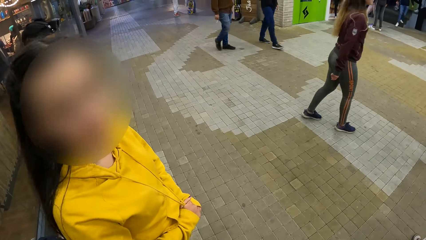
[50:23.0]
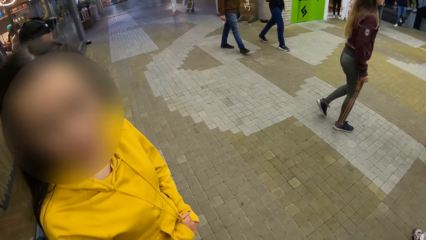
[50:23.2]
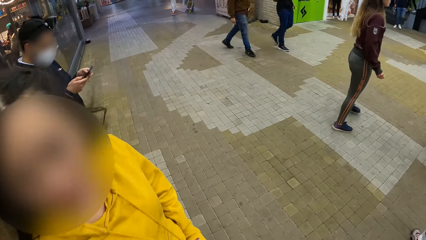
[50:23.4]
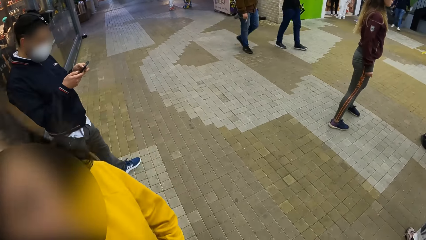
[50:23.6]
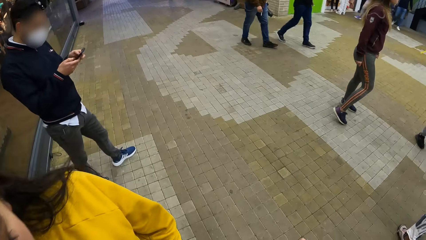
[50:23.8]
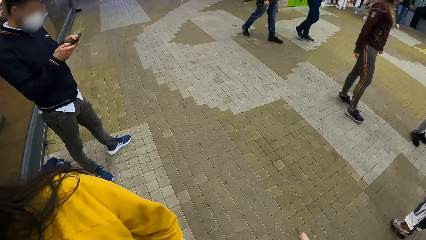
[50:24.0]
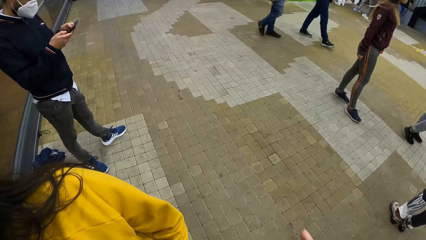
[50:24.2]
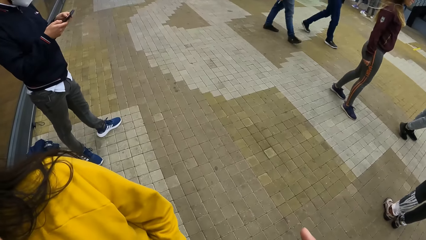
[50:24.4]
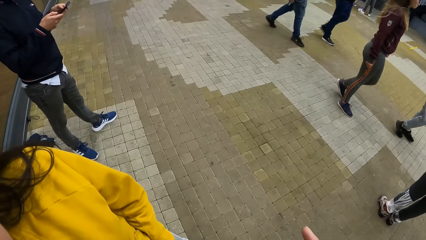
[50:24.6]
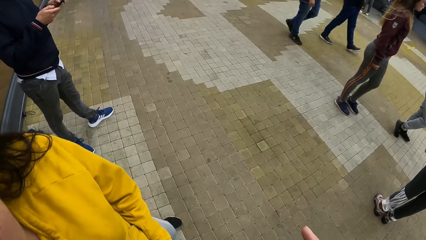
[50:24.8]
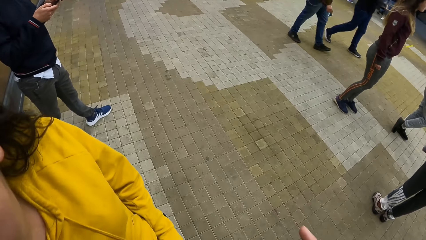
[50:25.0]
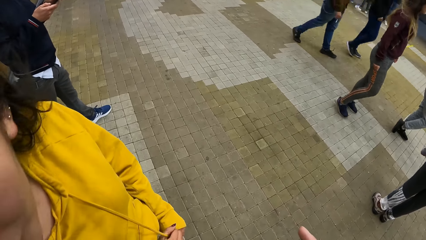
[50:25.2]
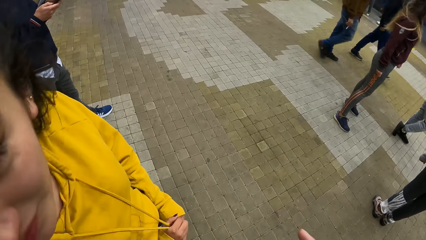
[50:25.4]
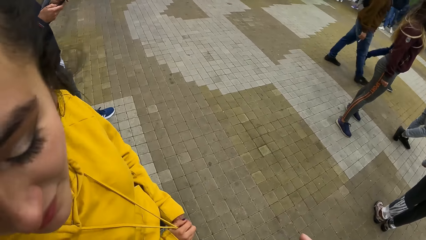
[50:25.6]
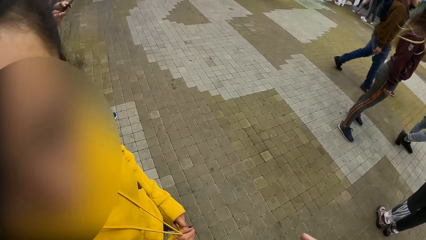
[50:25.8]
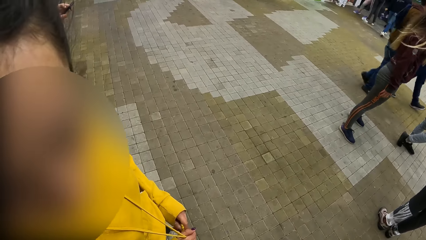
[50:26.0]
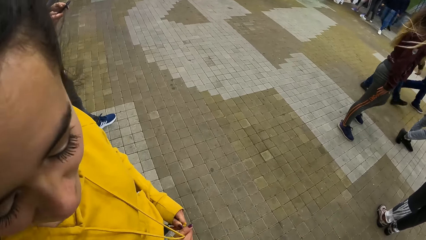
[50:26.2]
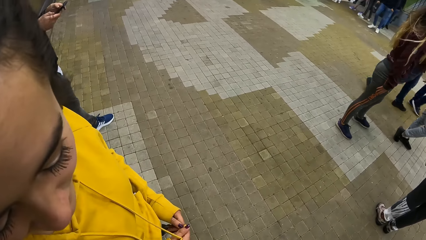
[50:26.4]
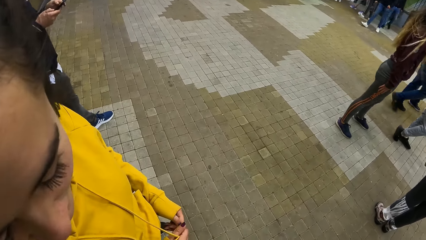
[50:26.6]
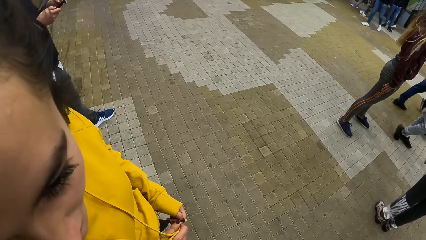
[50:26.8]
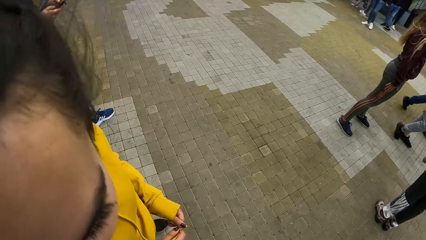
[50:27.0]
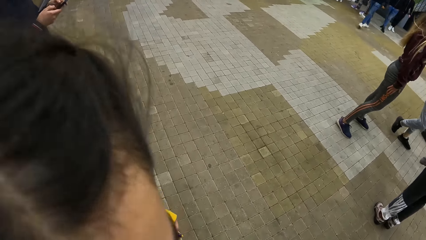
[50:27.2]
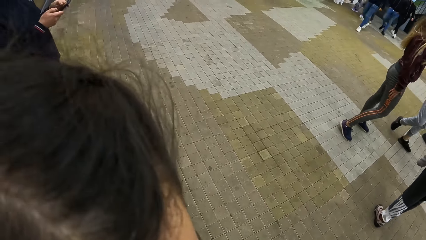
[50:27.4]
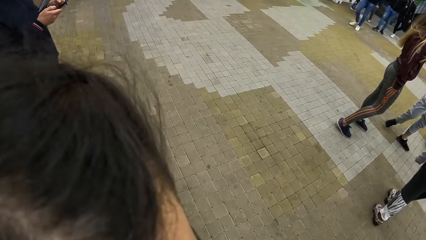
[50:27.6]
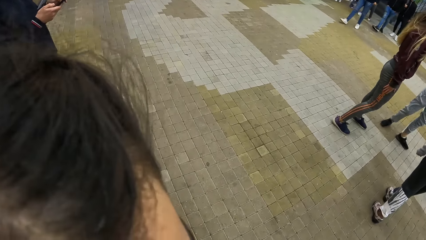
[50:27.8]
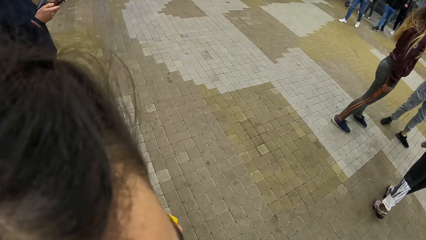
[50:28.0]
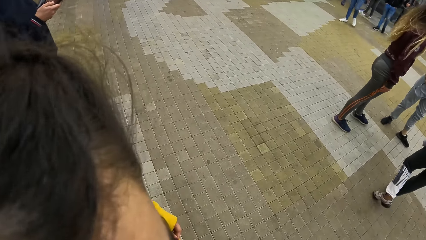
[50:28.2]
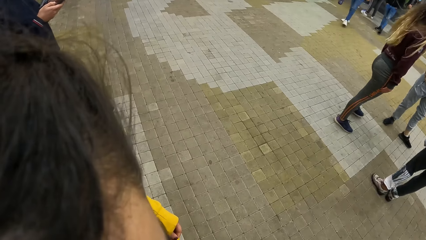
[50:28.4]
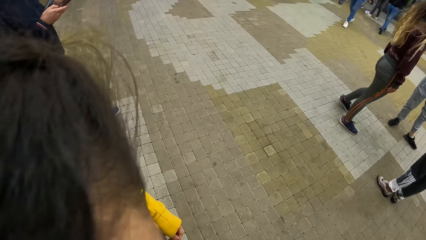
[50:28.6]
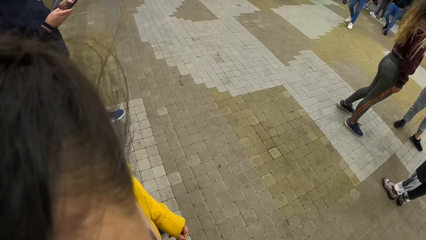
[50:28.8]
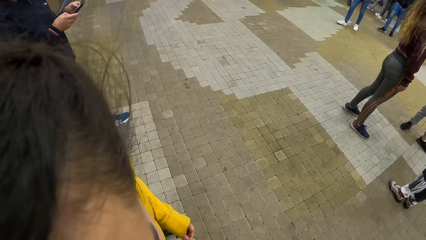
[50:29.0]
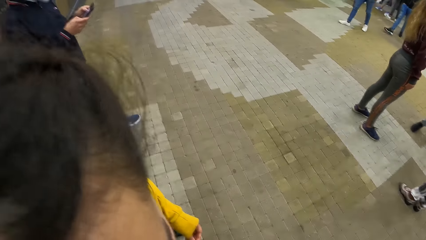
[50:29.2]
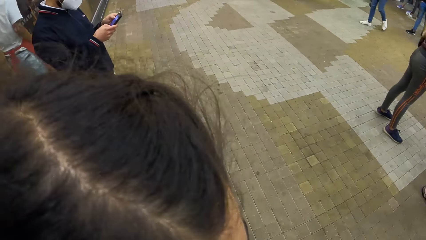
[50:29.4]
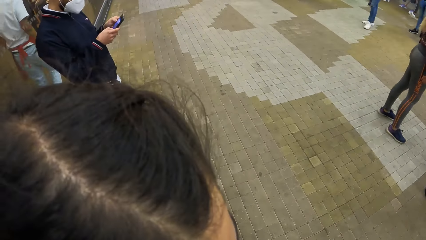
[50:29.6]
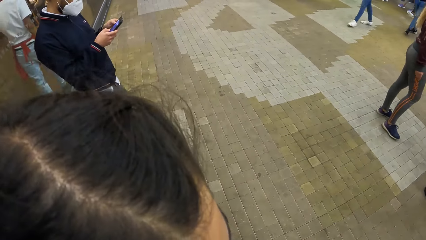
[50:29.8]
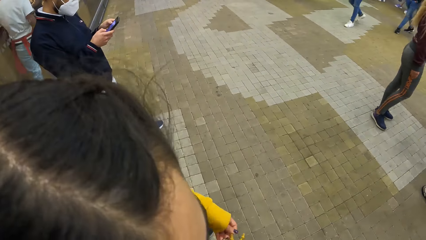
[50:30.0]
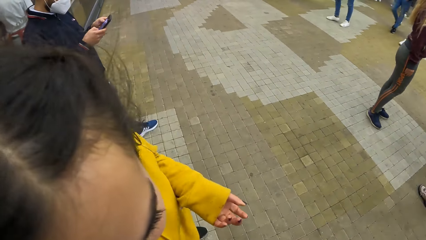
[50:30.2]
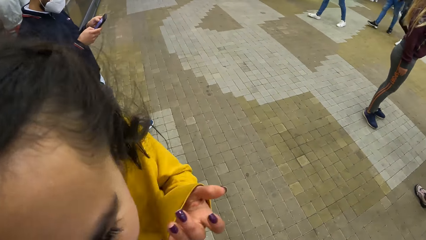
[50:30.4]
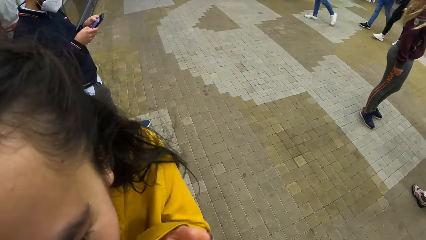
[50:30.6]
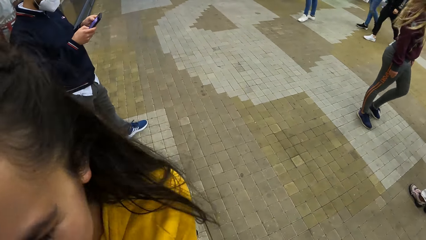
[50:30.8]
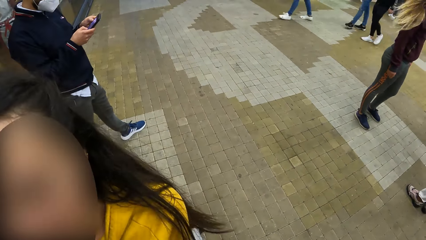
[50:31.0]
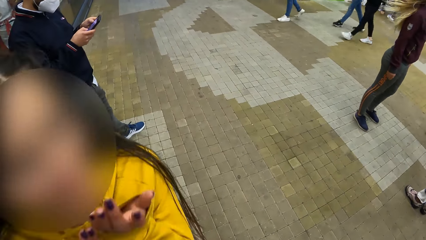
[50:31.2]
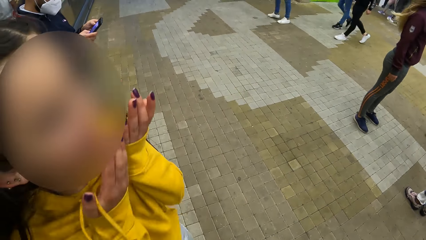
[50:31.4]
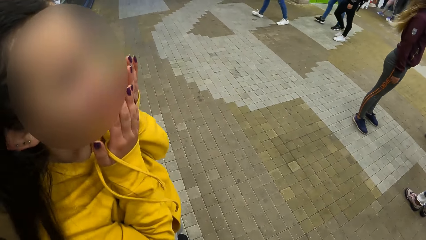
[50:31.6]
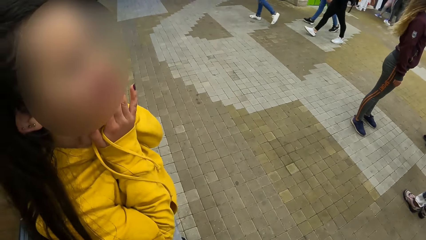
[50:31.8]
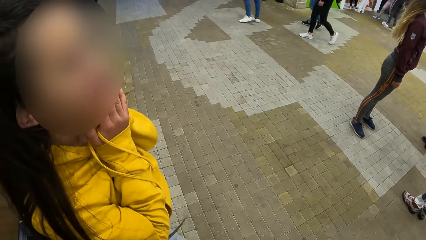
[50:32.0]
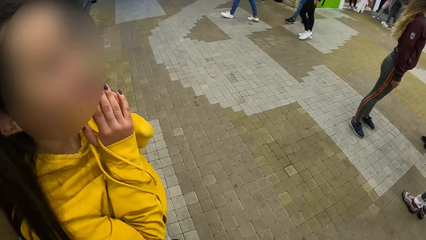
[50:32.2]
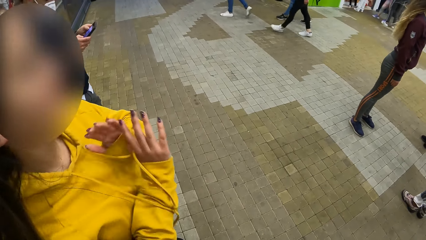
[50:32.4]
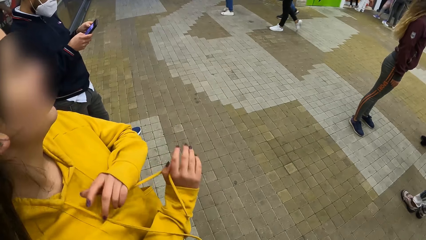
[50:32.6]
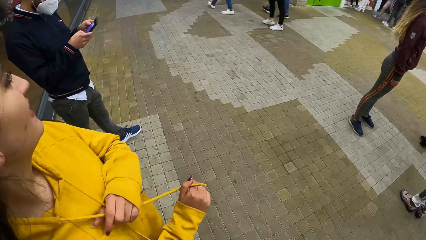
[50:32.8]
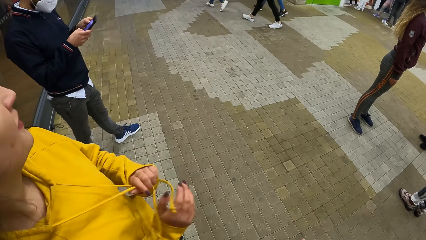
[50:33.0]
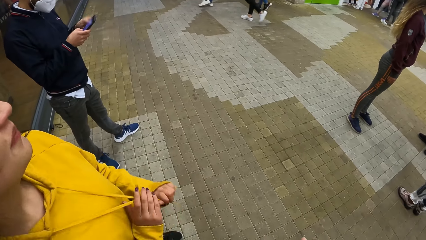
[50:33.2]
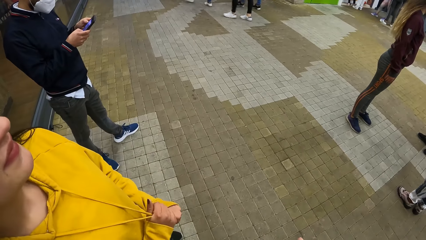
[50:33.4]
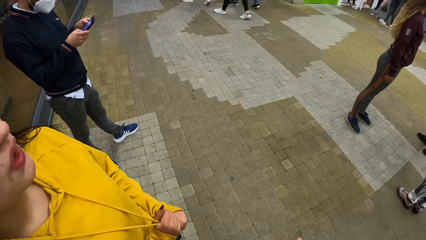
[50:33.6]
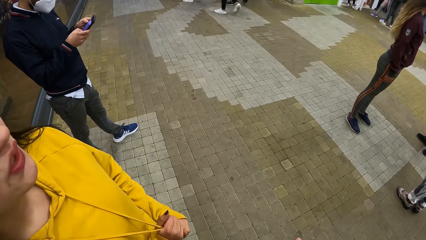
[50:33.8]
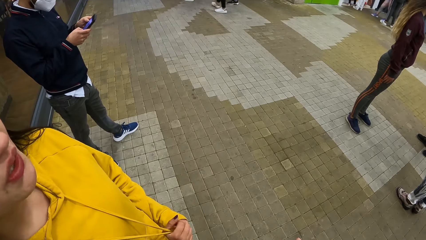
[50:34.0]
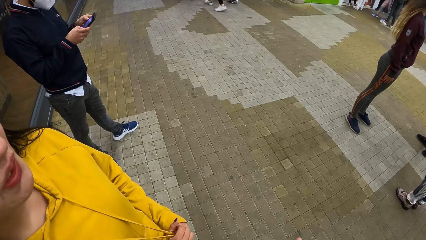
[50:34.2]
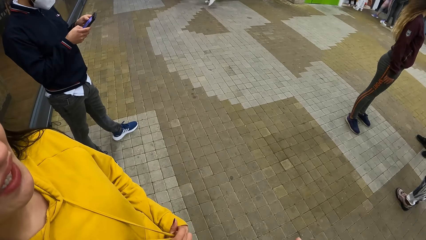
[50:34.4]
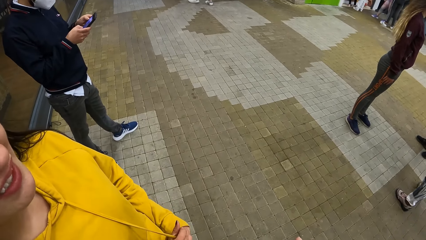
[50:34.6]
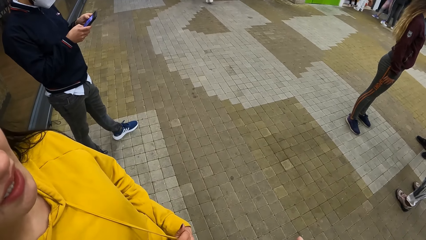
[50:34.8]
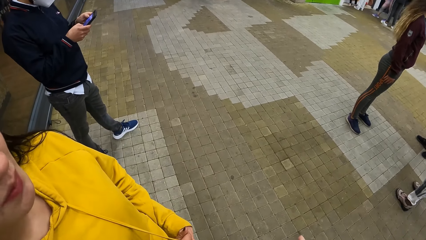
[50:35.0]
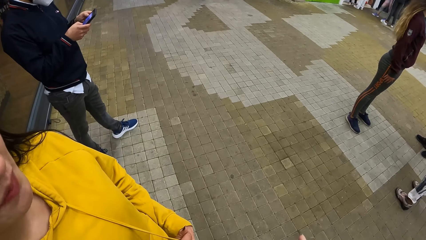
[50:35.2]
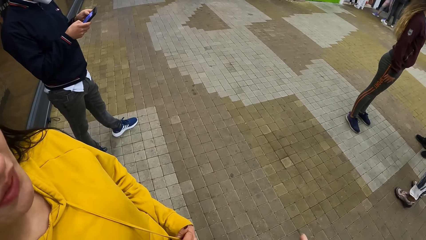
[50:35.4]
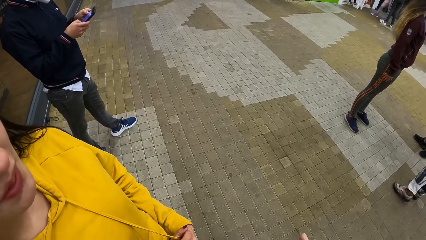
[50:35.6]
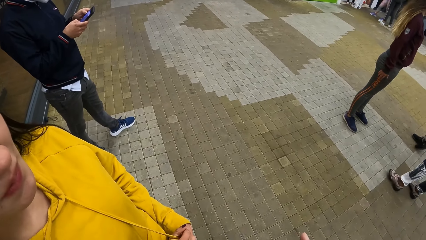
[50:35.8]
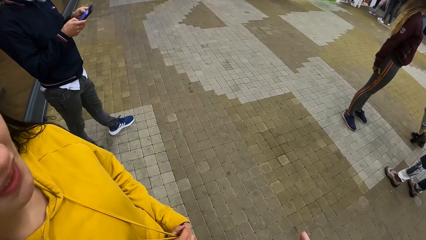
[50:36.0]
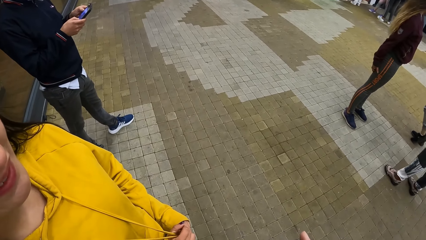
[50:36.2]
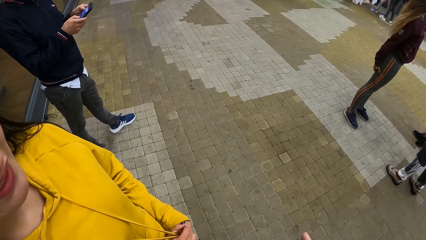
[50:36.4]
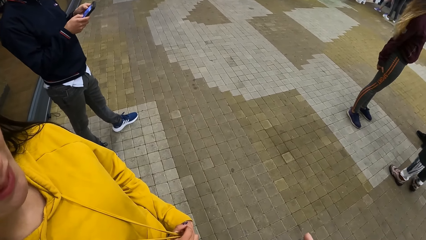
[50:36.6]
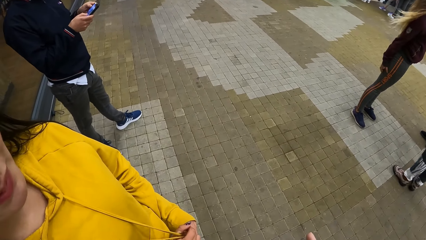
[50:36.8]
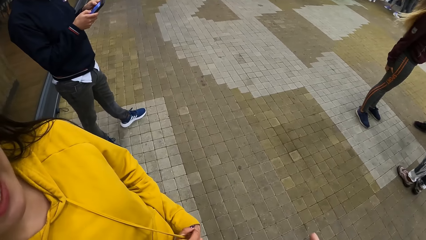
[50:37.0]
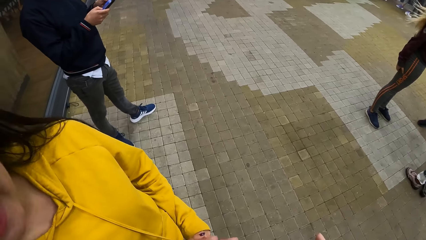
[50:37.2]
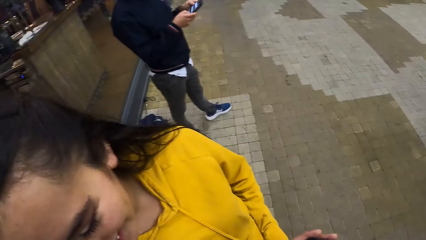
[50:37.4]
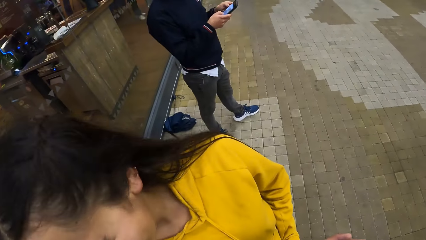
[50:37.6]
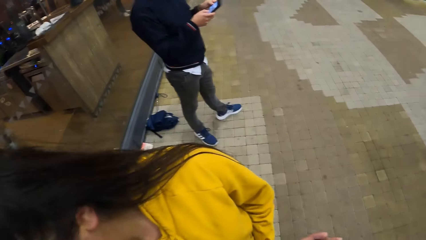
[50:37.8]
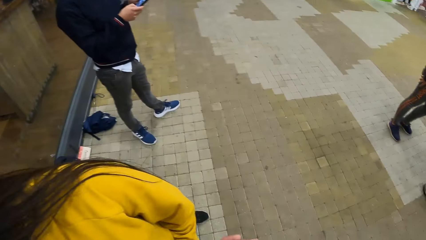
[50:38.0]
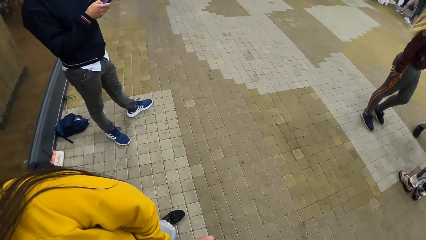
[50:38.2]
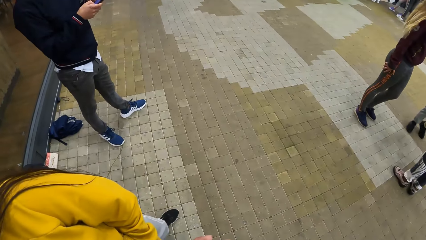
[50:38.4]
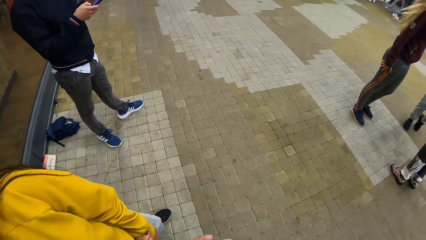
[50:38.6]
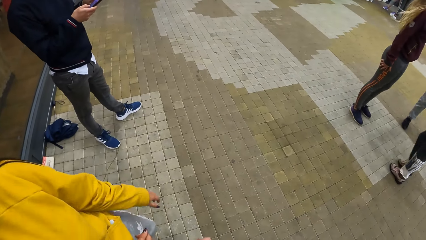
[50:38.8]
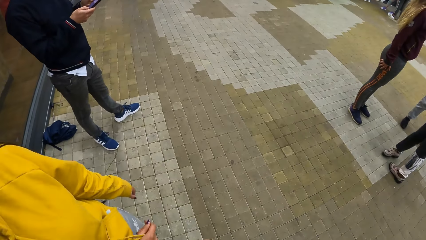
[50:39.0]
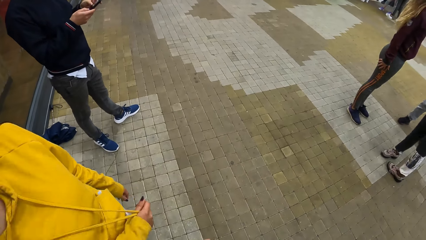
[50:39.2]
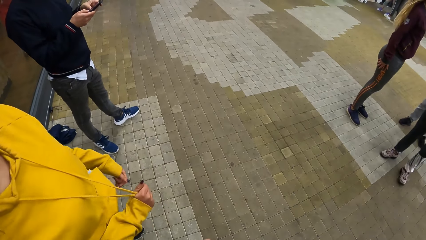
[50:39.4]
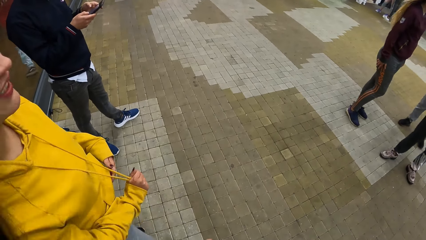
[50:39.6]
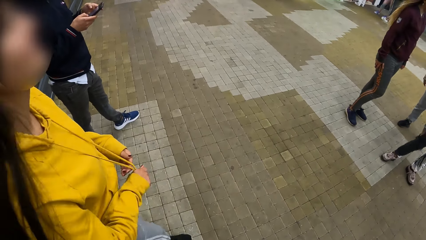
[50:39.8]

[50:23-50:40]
A woman moves towards the camera wearer. The woman looks at the camera wearer. A lady holds the chick. The woman moves her hands. The lady holds the hoodie lace.
